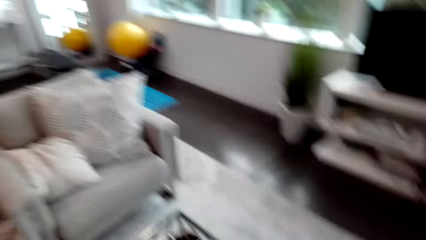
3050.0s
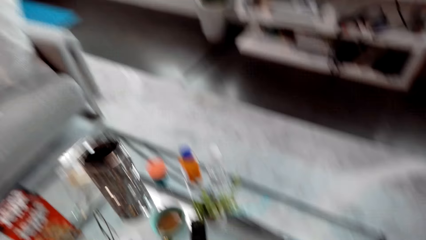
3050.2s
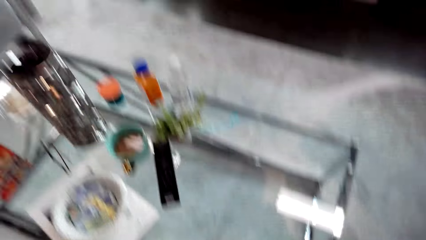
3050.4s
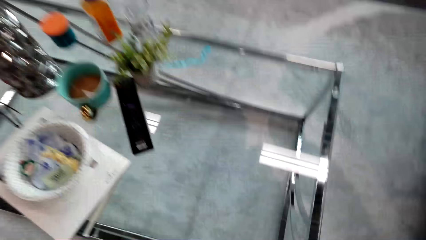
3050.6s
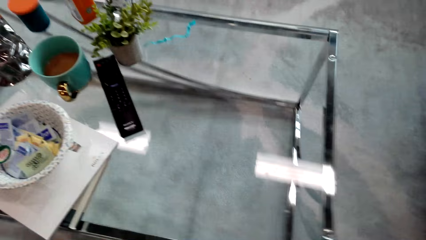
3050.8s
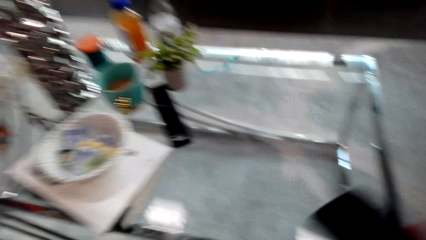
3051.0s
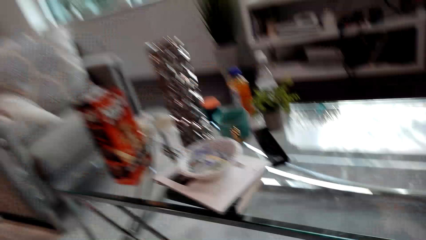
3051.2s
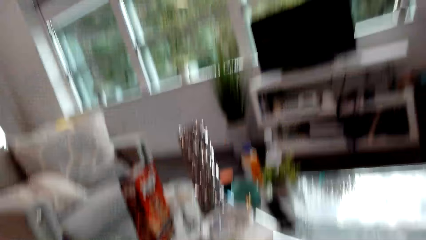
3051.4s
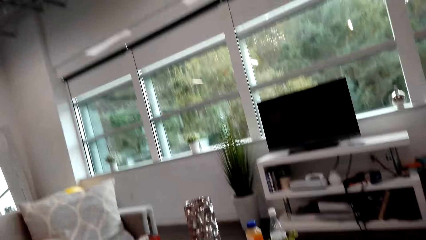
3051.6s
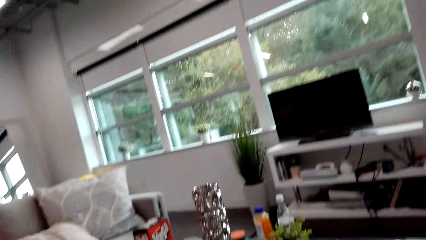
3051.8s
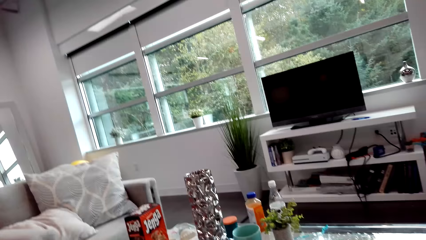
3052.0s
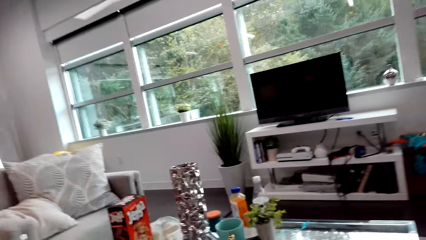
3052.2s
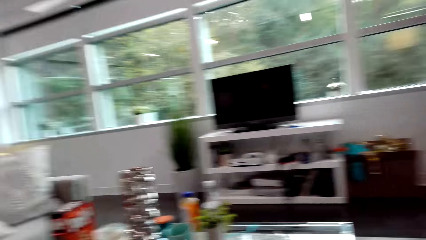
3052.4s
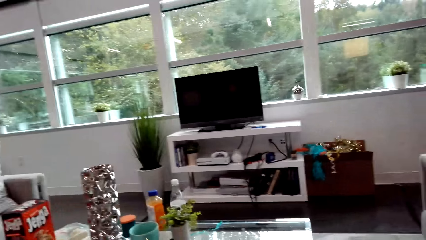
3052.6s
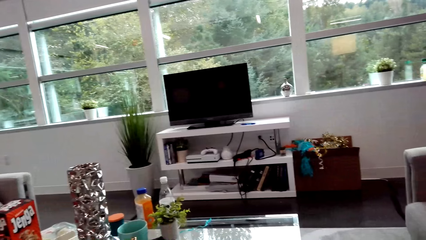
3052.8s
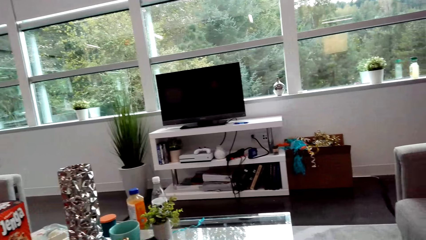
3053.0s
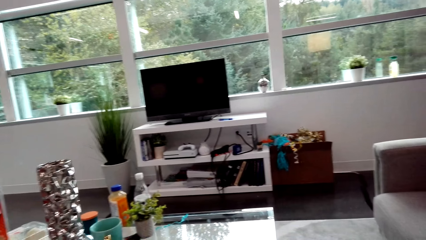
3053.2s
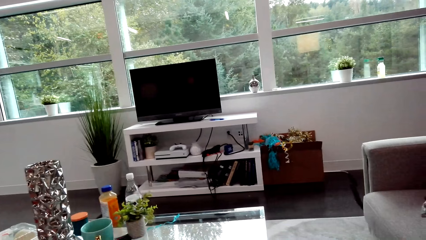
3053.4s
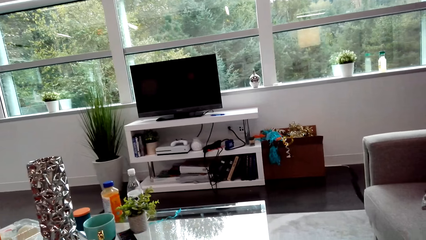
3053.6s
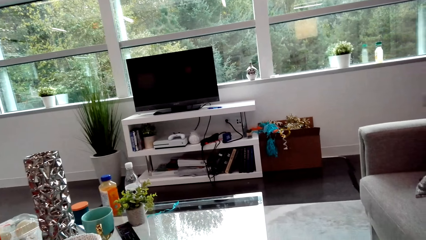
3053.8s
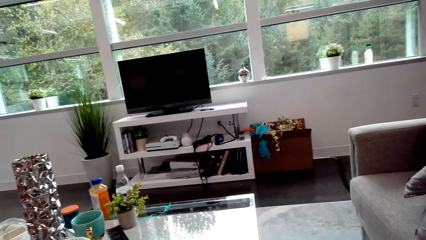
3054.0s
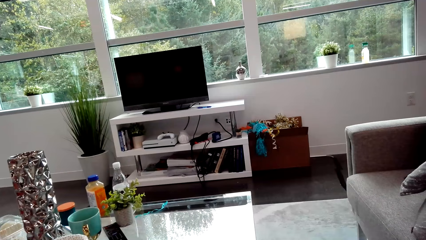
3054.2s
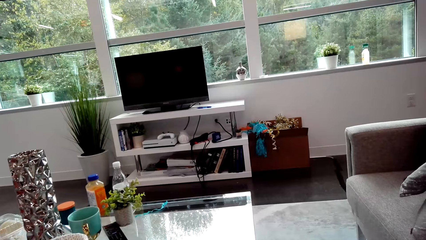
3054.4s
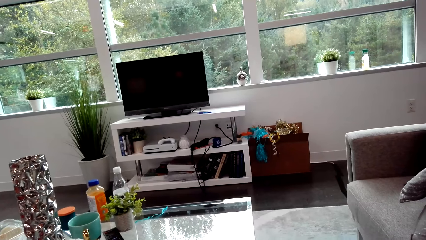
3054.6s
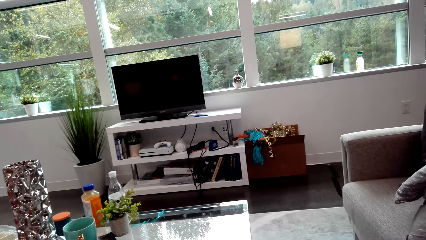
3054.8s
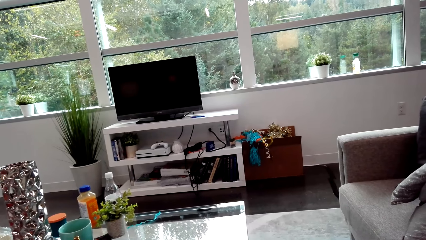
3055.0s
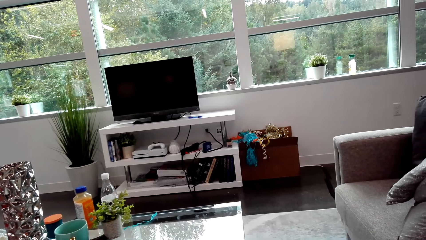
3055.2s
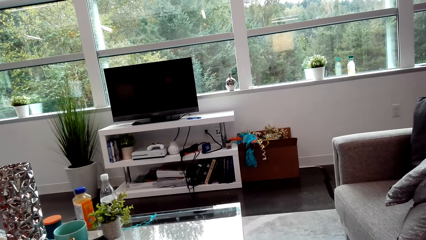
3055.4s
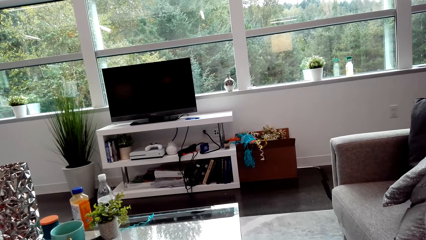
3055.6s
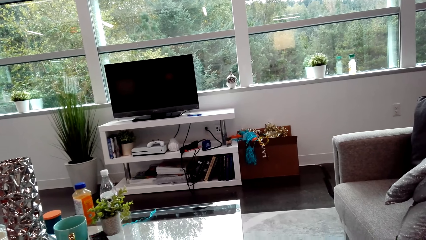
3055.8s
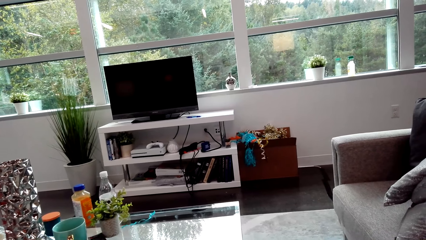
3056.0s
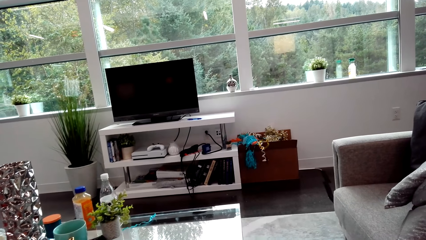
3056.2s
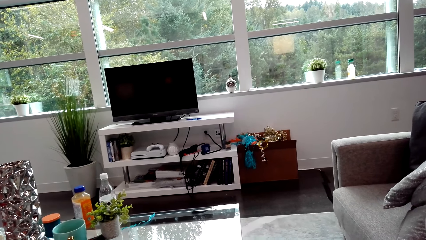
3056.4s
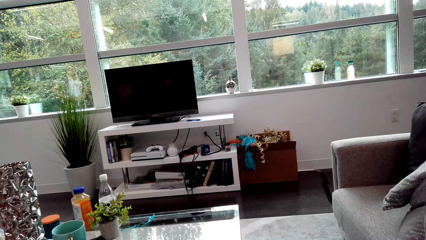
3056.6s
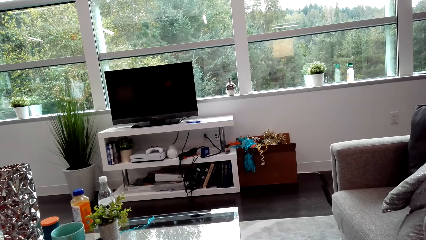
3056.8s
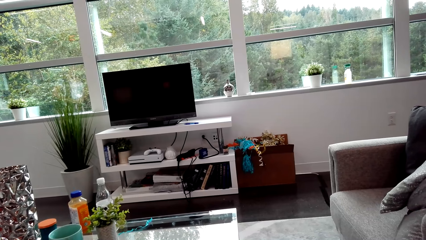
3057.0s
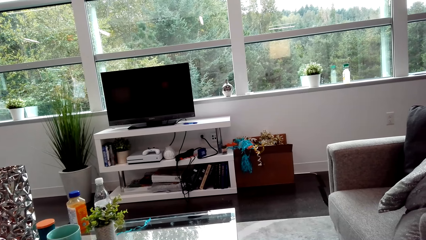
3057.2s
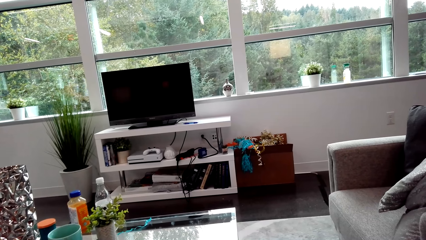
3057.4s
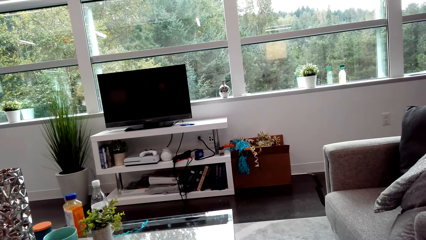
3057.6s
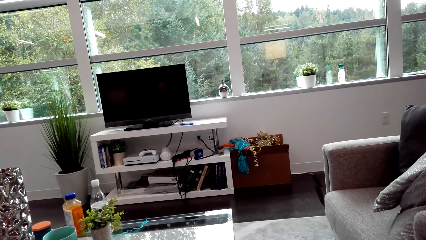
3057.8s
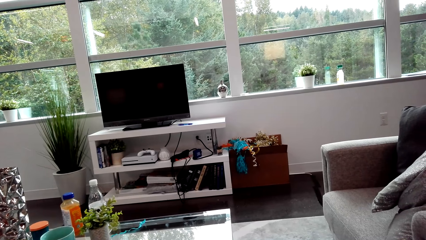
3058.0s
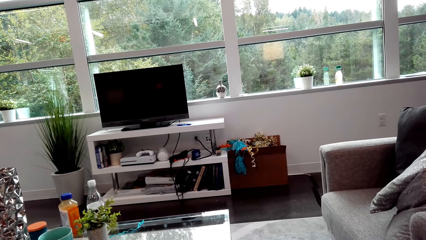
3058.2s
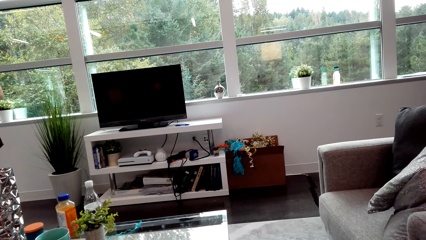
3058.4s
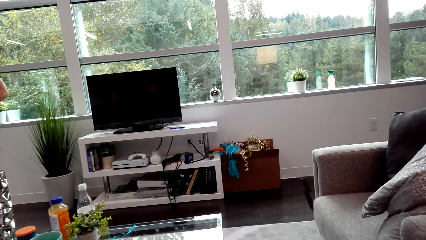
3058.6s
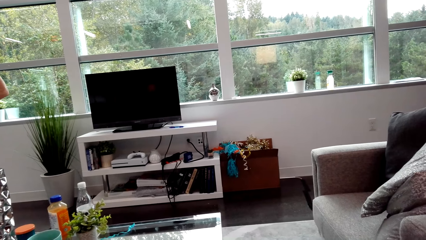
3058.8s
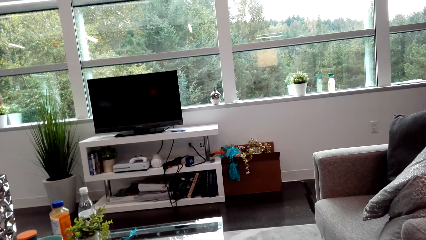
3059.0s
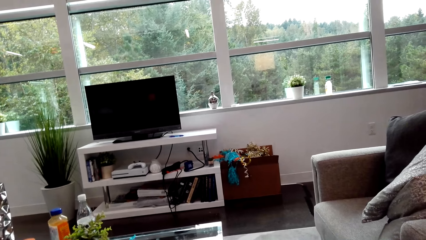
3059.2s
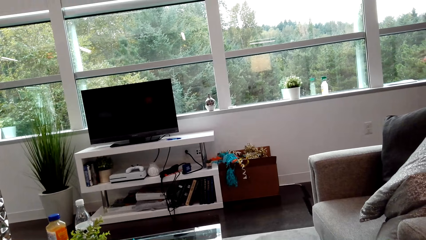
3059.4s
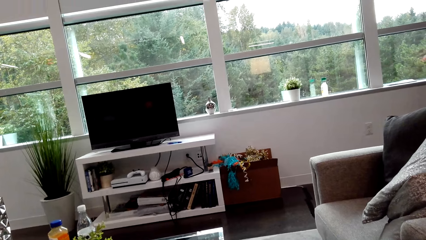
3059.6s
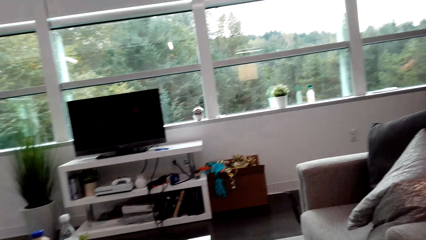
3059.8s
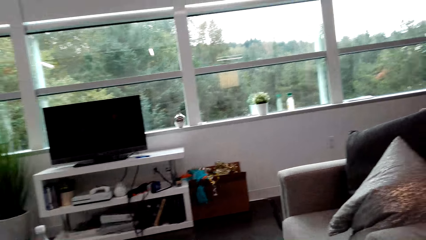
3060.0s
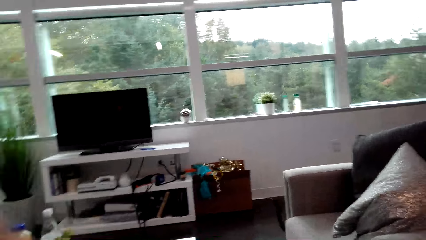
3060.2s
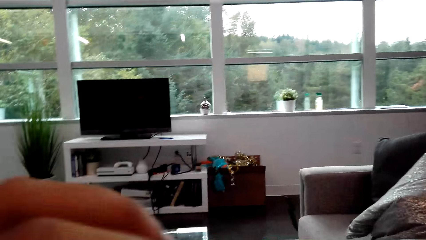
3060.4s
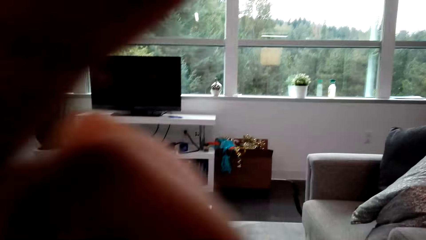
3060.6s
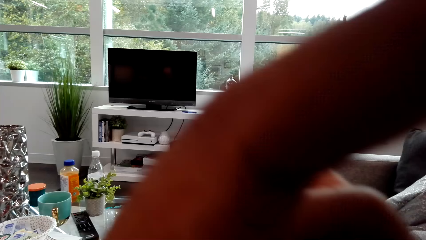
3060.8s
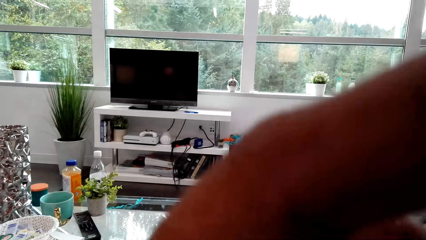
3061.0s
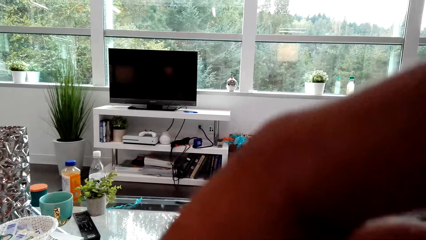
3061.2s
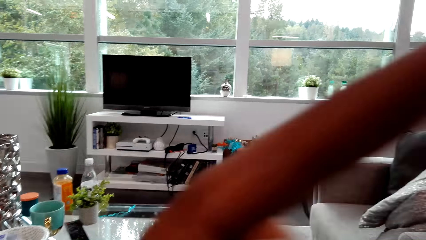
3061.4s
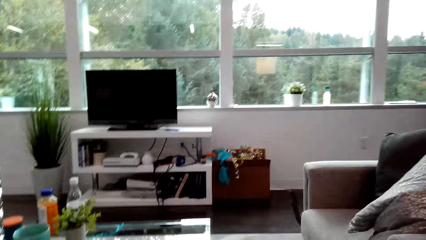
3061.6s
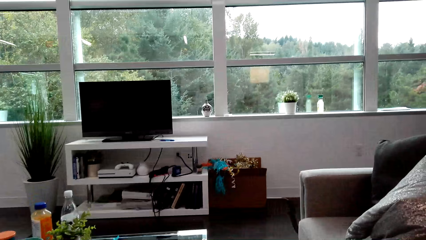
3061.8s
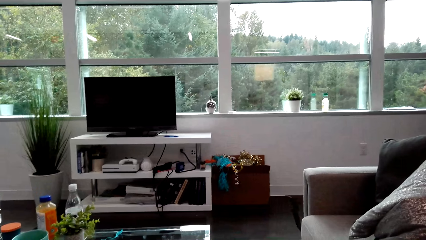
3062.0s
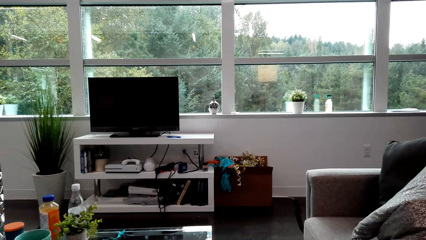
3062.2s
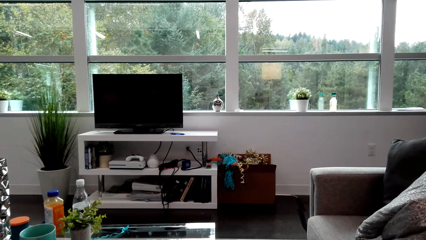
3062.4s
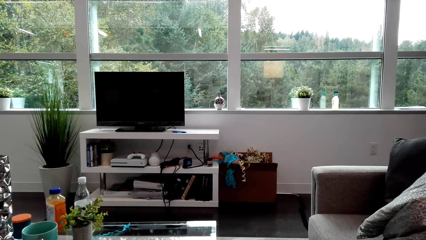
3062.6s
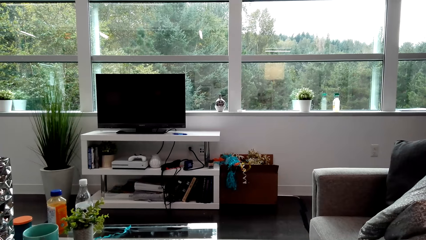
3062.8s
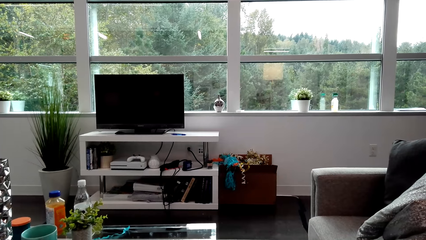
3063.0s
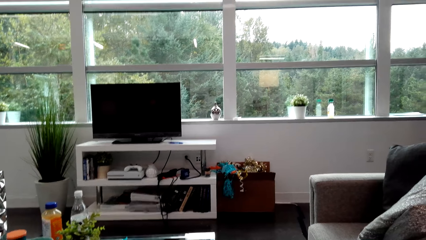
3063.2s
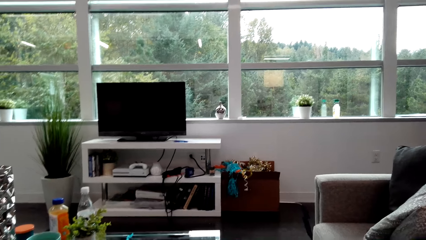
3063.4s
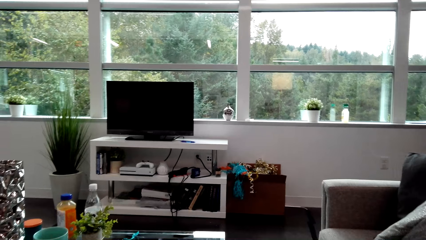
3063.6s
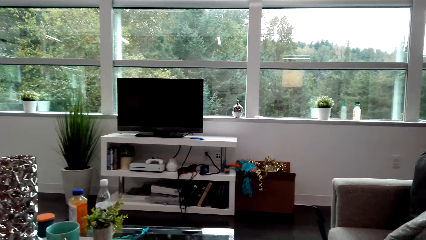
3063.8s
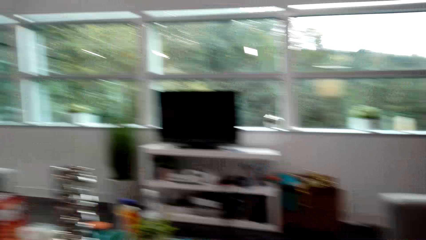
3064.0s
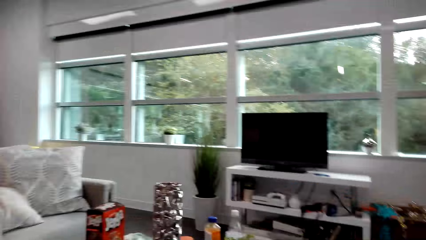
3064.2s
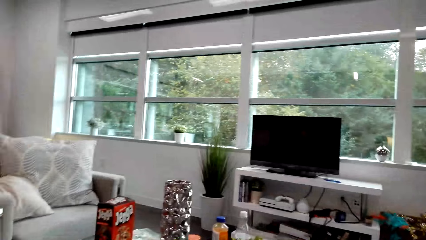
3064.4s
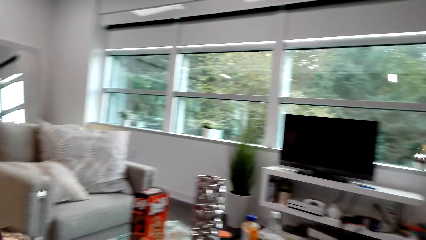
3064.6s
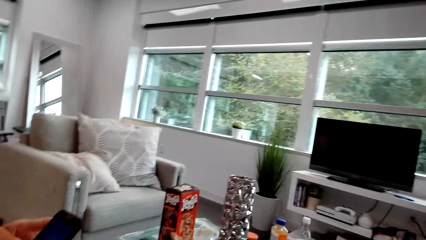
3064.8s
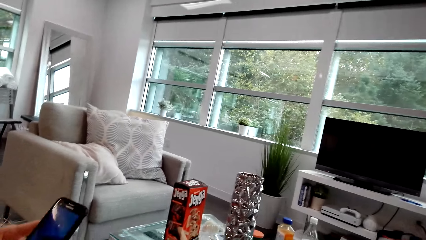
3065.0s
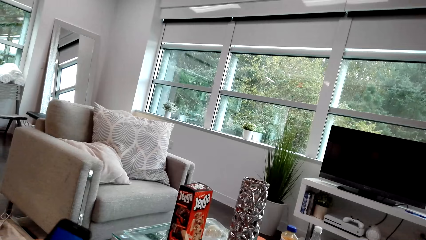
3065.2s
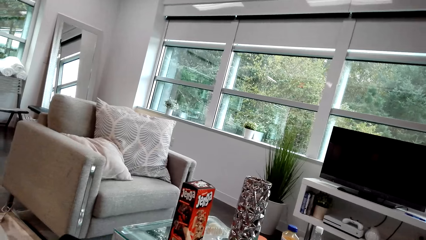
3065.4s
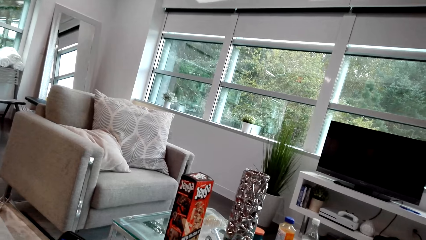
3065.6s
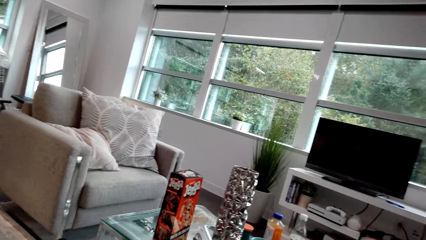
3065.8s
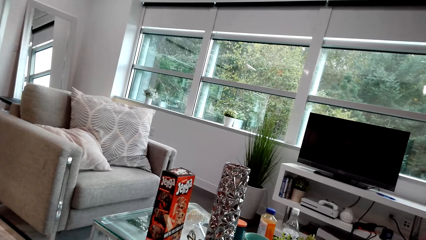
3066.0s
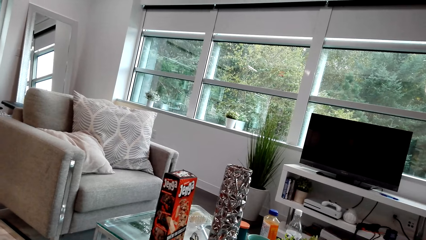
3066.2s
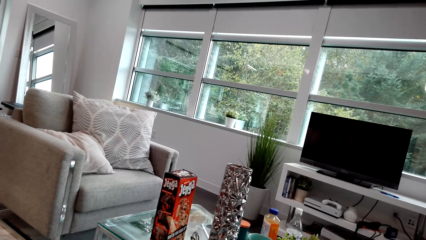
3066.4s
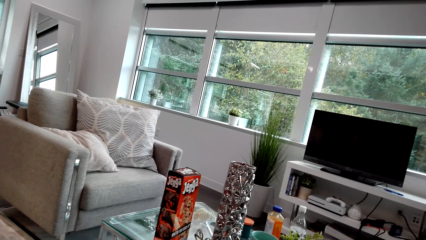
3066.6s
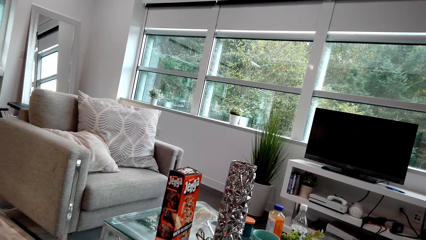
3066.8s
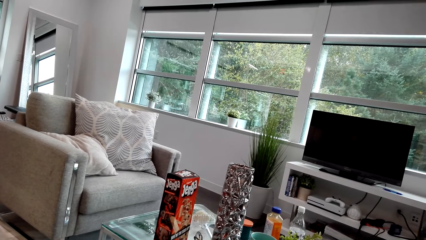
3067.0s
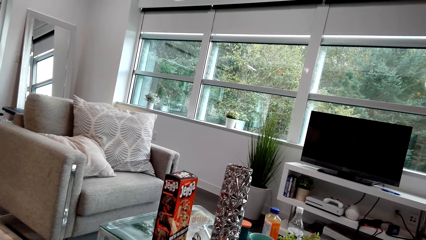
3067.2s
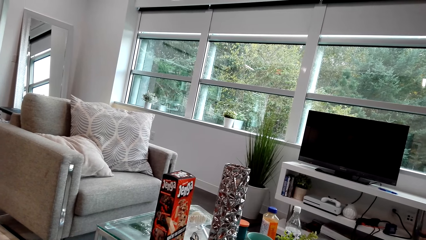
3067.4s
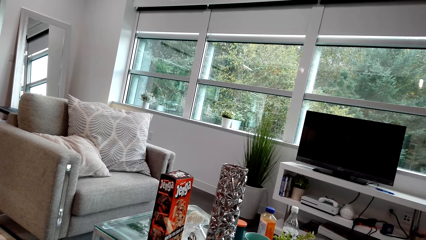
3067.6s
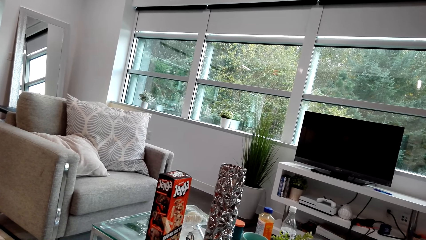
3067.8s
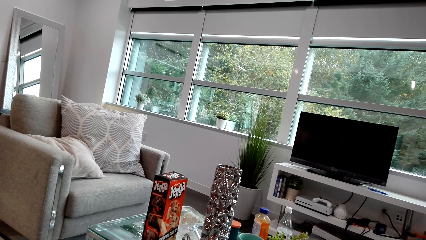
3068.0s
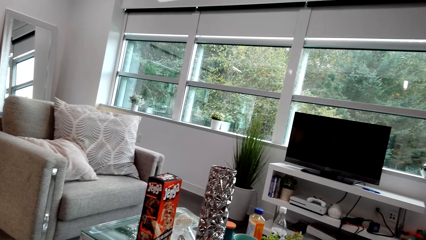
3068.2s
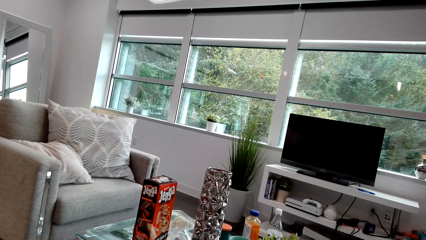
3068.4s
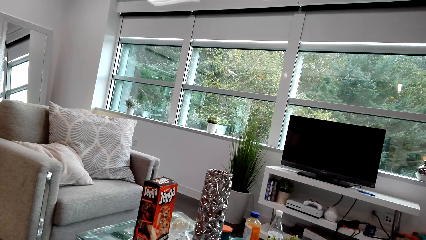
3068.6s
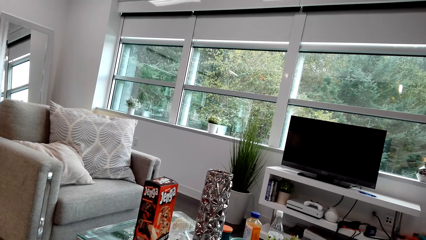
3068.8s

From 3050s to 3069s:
The camera wearer looks around. He dialogues with a lady, looks around, holds a camera and raises his hands. He dialogues with the lady. The lady dialogues with the camera wearer. The camera wearer looks around. The lady scrolls a phone and dialogues with the camera wearer. The camera wearer holds the phone.
